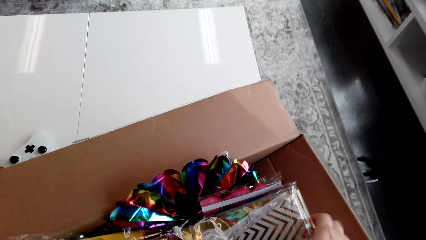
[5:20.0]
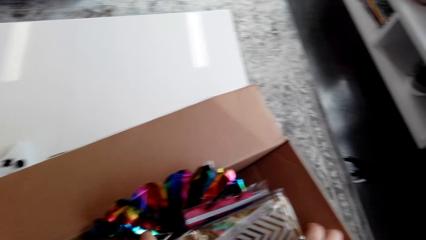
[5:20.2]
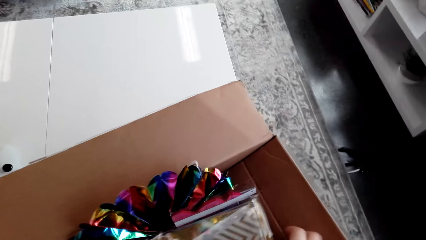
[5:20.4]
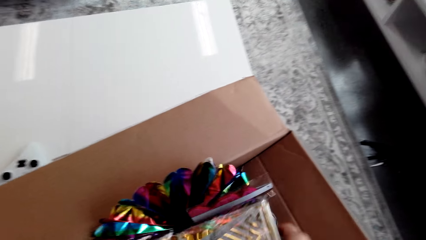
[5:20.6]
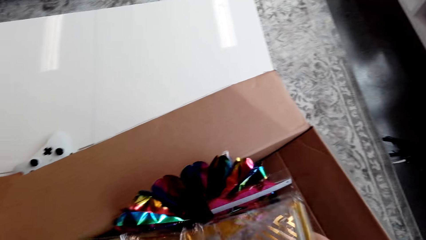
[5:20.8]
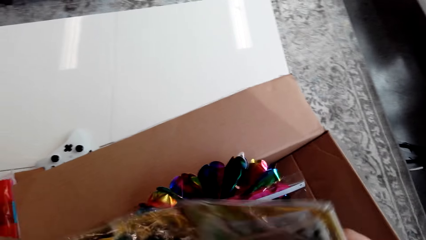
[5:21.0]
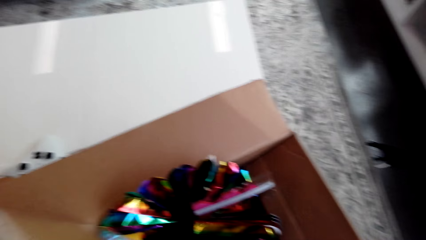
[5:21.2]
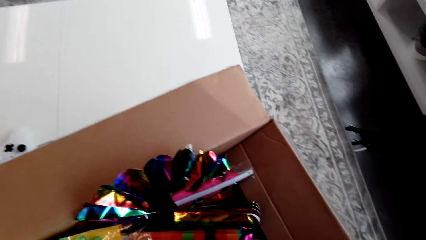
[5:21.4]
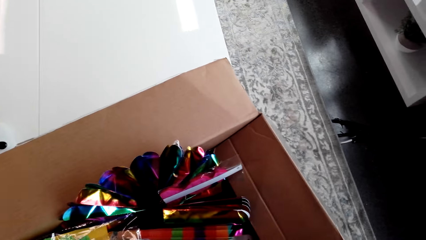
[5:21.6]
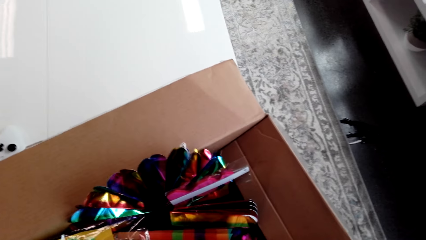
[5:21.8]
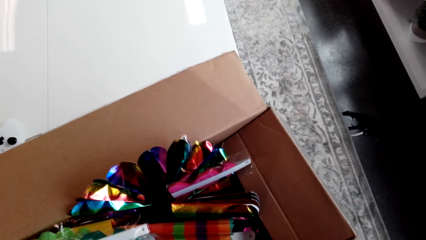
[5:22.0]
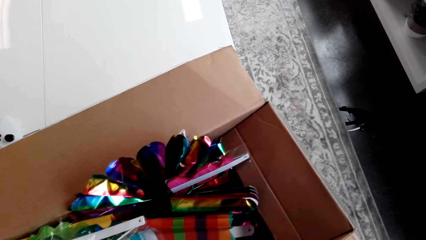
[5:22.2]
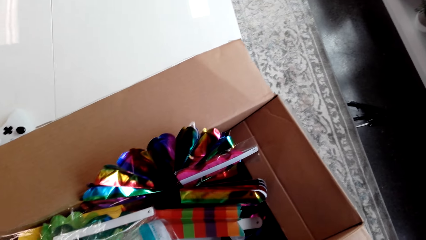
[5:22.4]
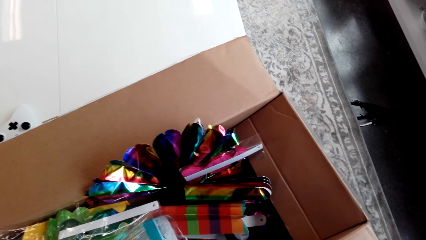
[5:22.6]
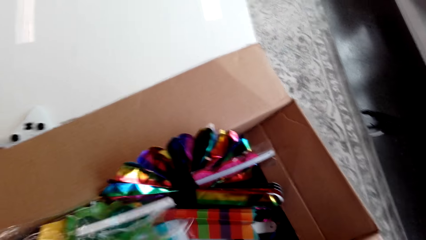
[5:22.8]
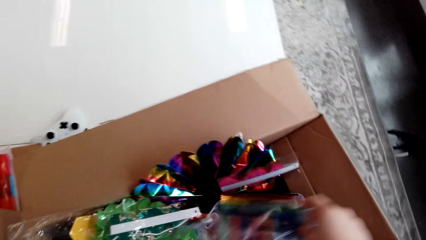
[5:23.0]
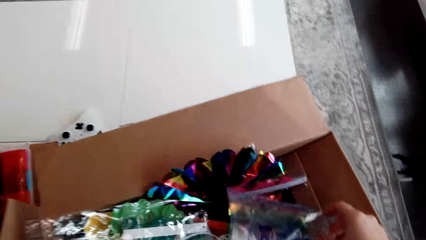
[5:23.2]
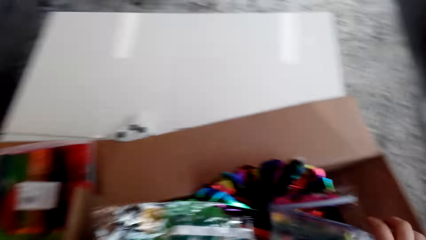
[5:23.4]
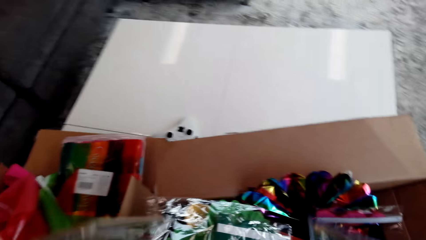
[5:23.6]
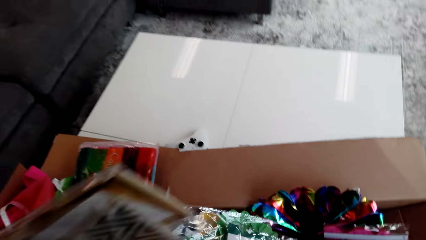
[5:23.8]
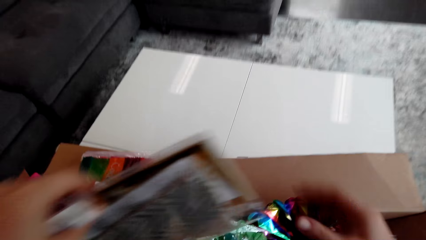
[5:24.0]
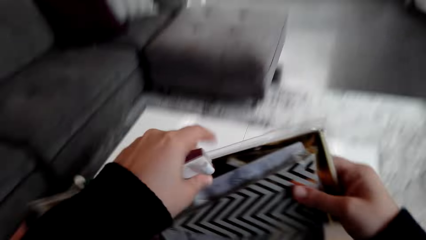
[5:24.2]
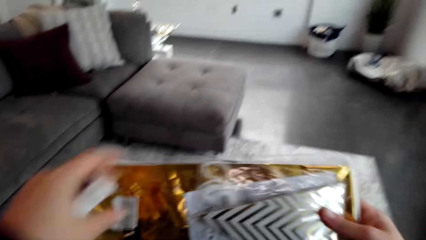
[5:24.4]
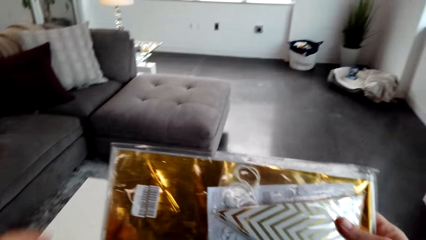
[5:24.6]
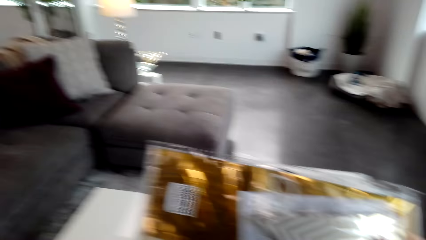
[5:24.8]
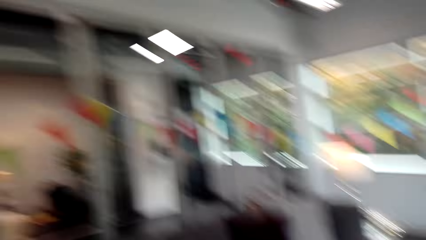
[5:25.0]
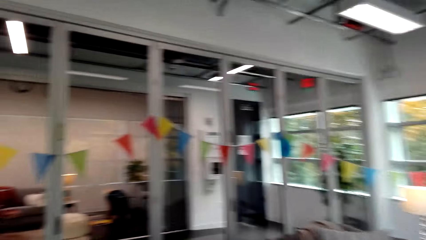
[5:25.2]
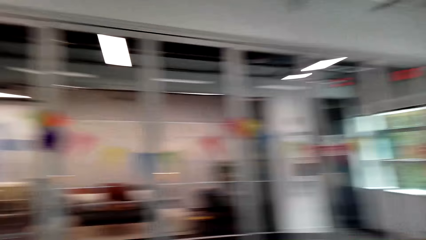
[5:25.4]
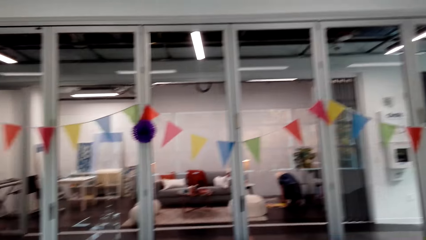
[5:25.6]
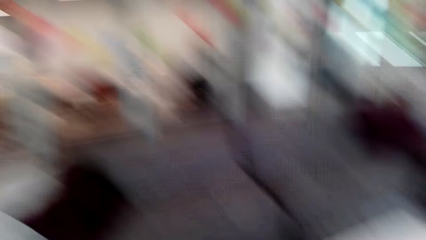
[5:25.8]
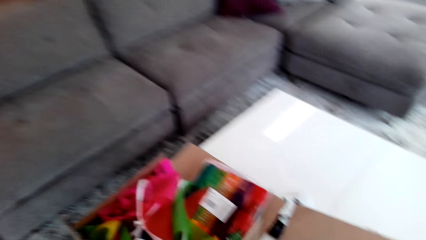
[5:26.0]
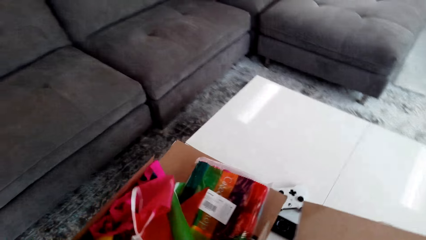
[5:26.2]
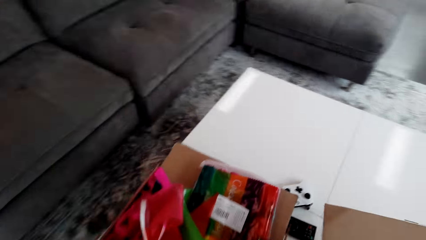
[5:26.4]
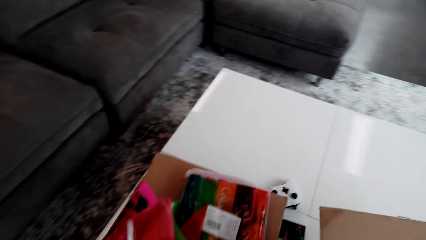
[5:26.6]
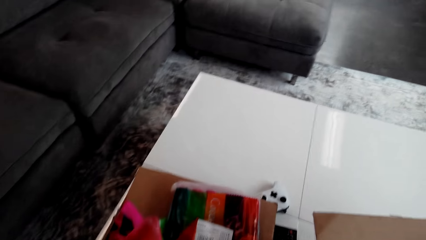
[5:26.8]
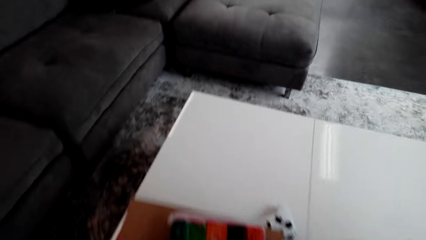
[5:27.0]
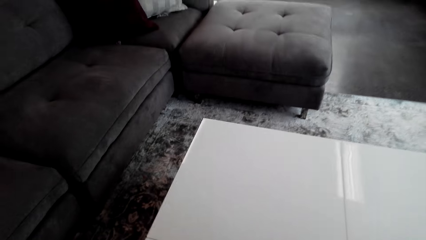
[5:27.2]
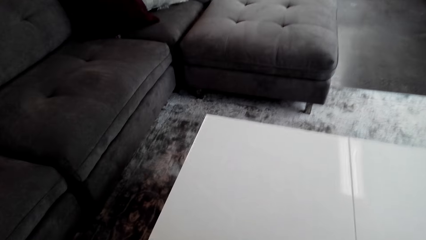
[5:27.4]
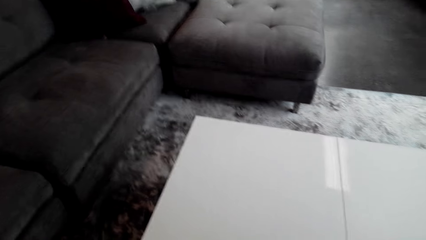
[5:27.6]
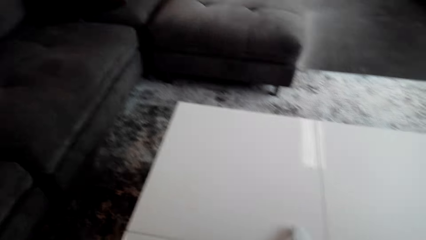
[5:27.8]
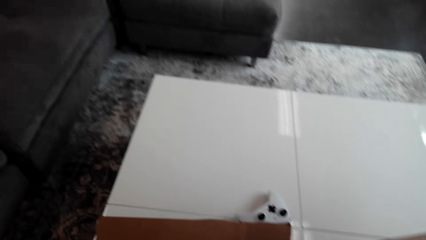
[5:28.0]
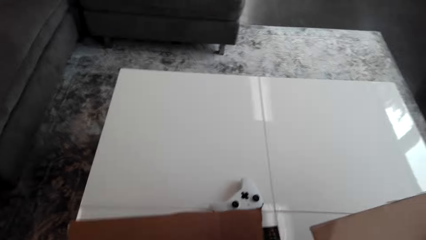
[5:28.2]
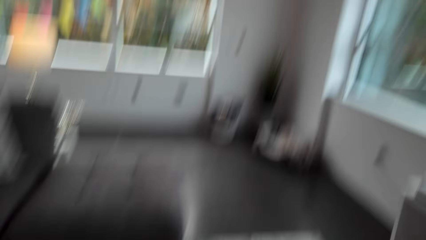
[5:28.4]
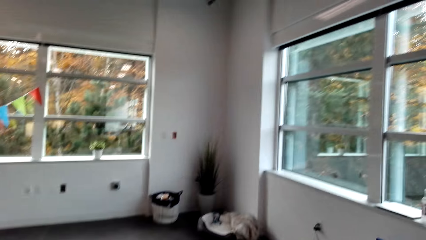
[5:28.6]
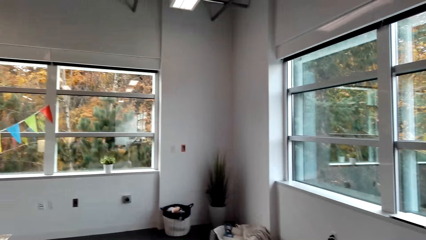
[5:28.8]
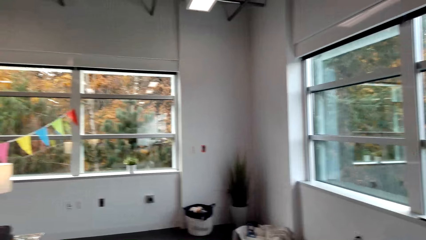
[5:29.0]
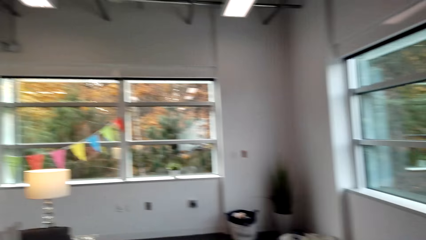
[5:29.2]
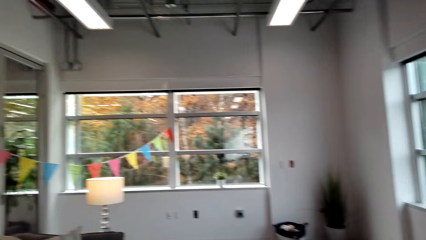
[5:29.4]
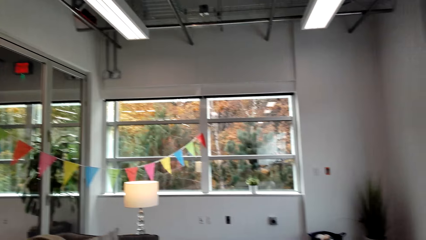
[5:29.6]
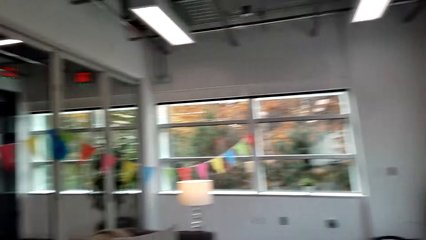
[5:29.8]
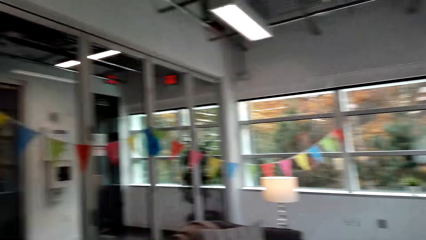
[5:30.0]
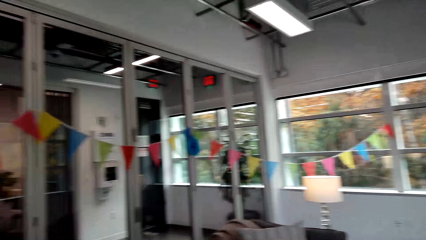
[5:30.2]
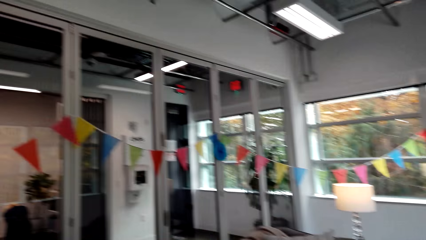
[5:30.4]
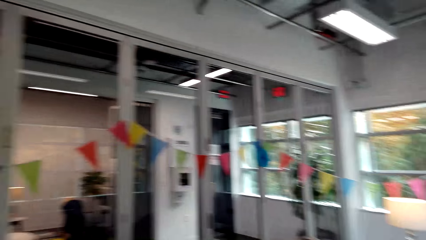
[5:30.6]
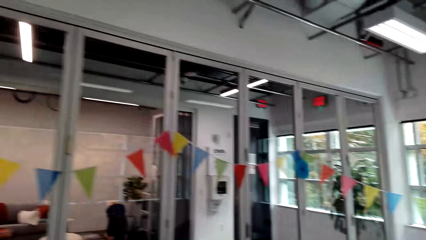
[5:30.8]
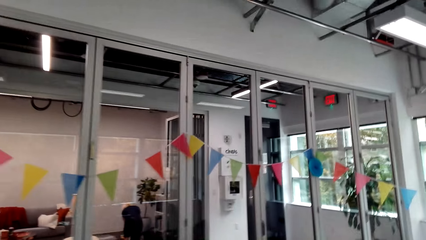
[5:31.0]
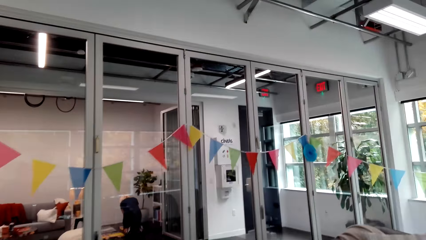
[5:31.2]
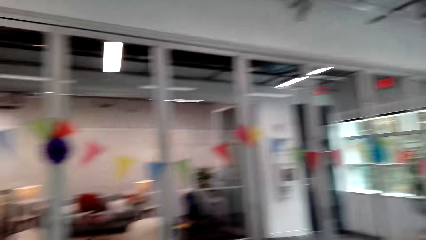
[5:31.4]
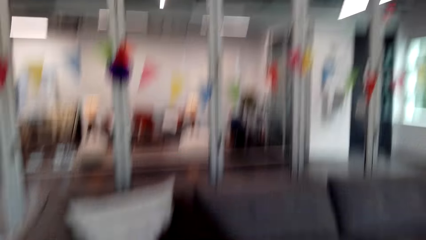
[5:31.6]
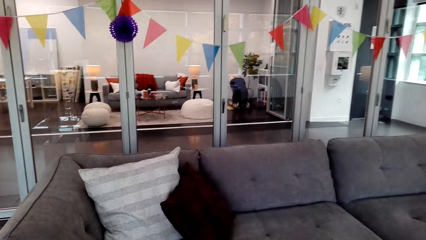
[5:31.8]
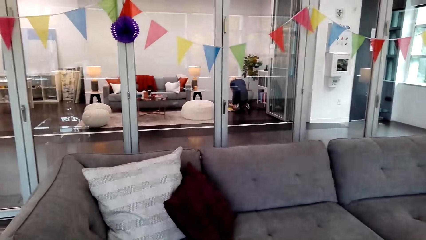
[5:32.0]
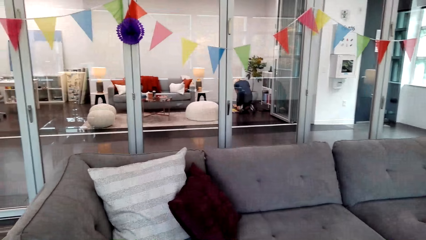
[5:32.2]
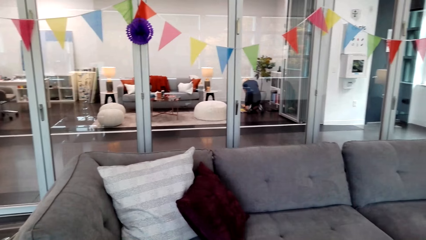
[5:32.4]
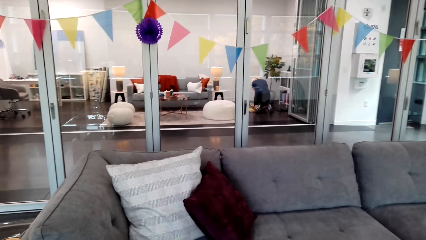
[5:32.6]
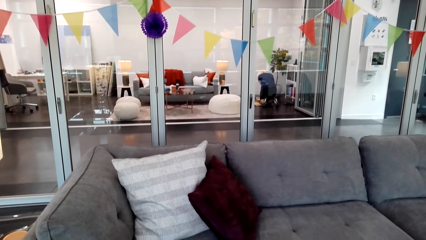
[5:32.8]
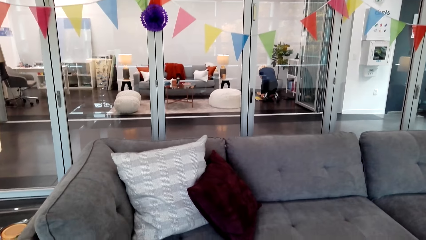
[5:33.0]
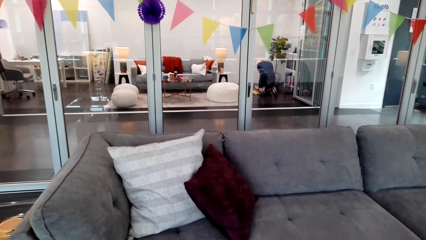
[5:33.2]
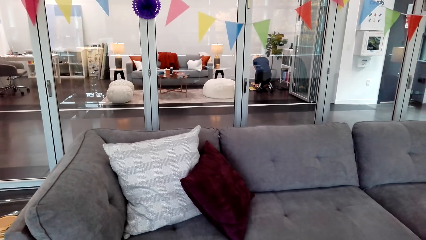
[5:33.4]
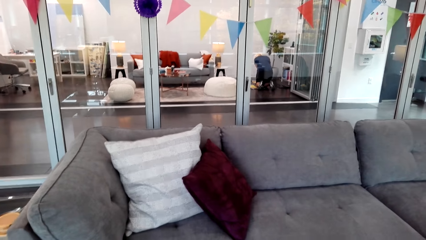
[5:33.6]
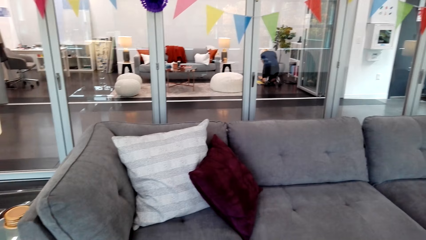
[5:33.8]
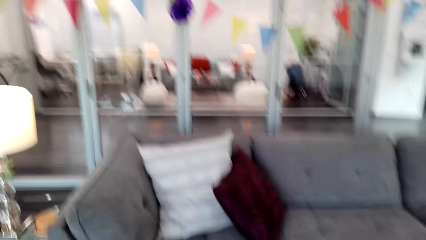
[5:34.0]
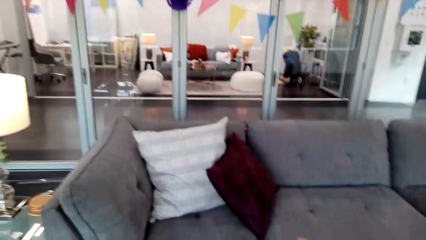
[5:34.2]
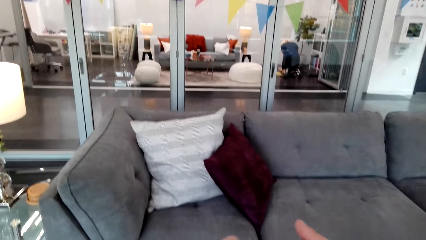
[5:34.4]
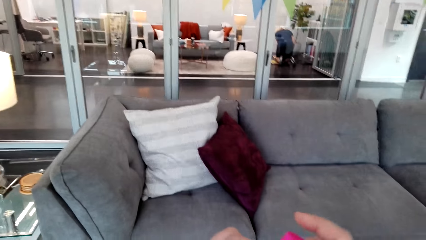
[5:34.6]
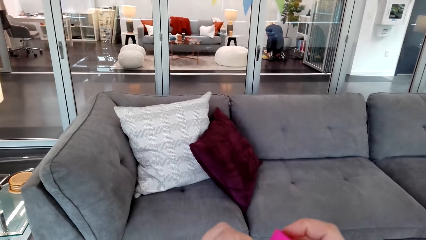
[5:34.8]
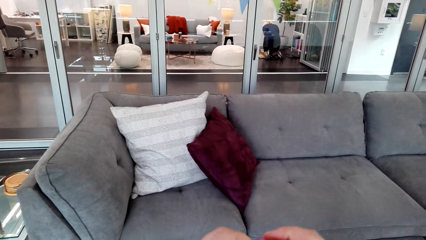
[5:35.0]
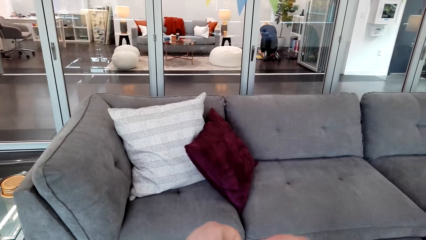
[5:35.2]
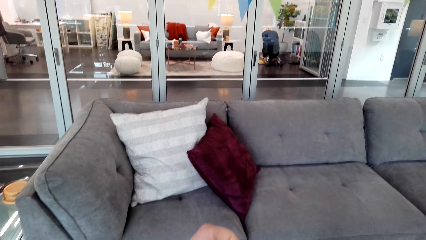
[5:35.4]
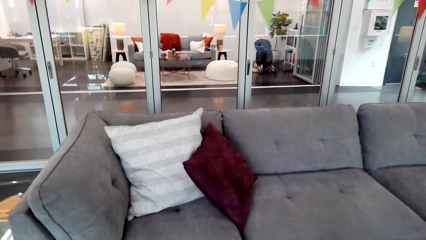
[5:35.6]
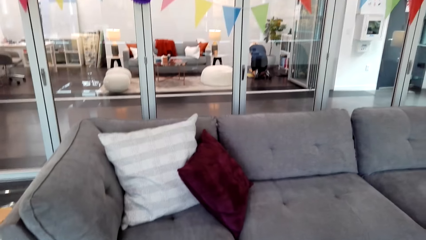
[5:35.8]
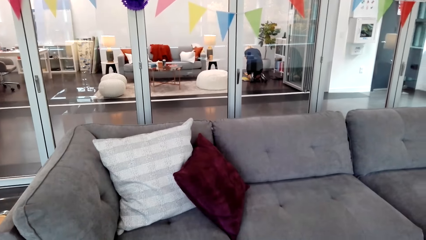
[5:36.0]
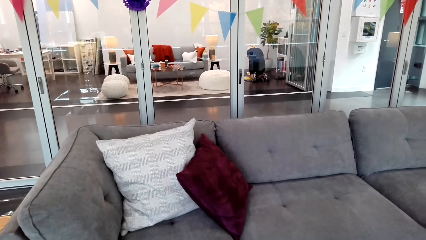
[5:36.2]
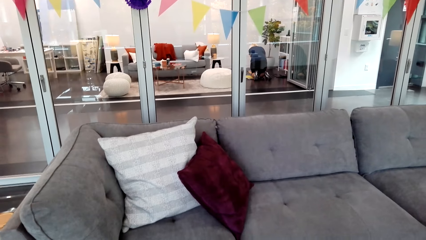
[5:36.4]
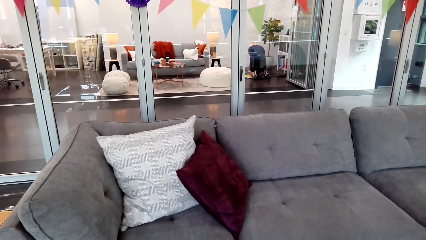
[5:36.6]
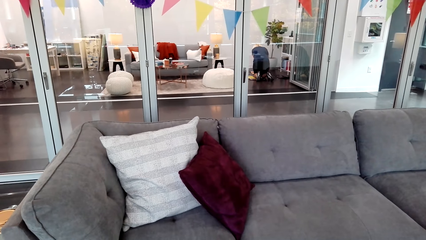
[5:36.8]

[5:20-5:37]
The camera wearer picks a flower from the box. They make a step.
